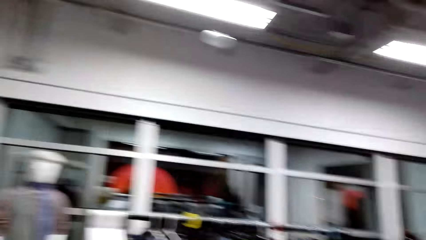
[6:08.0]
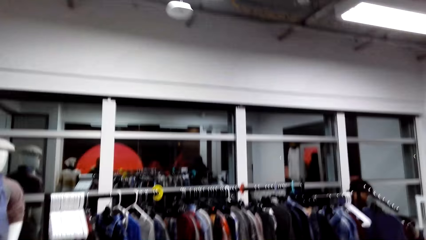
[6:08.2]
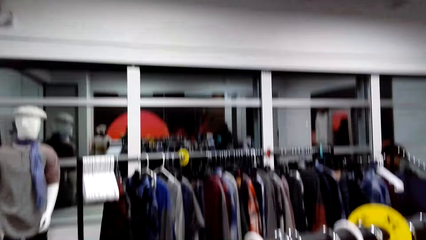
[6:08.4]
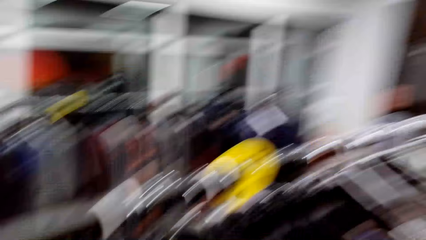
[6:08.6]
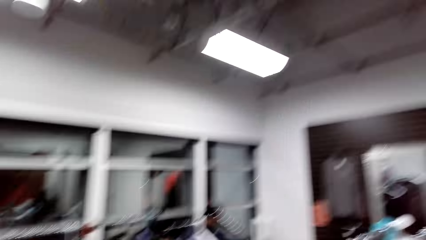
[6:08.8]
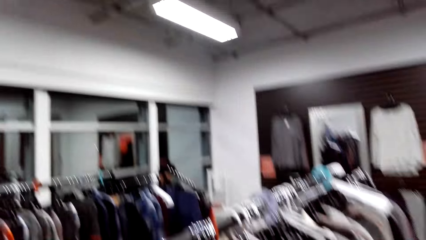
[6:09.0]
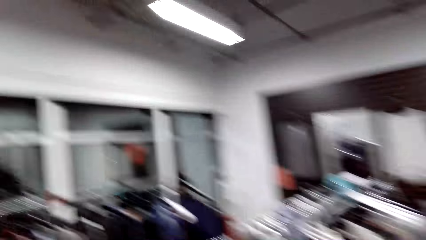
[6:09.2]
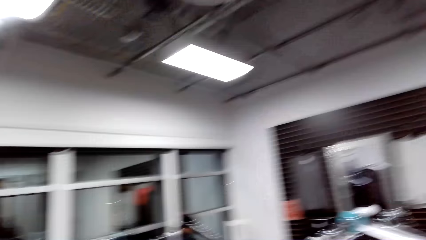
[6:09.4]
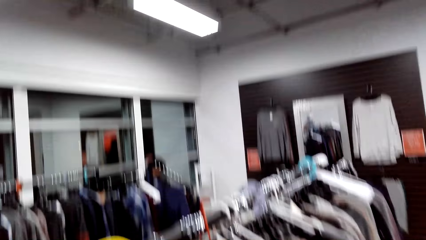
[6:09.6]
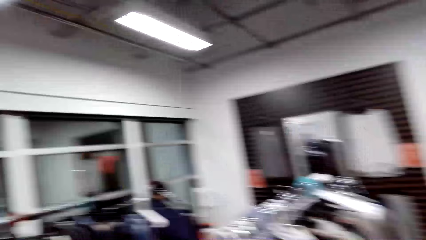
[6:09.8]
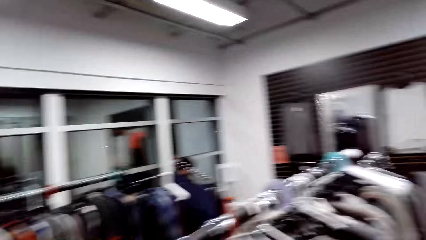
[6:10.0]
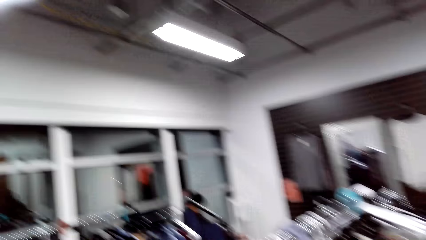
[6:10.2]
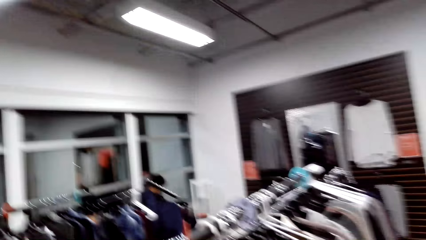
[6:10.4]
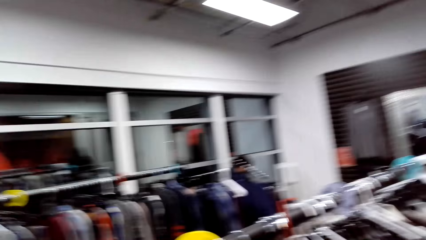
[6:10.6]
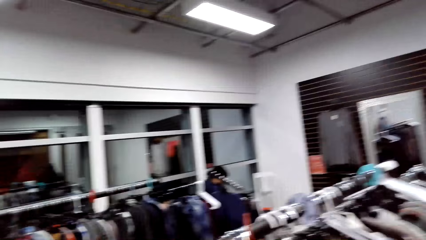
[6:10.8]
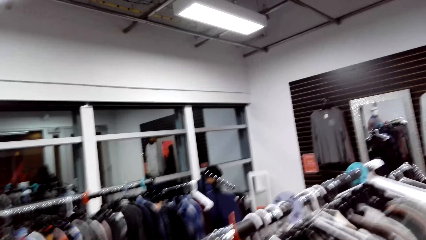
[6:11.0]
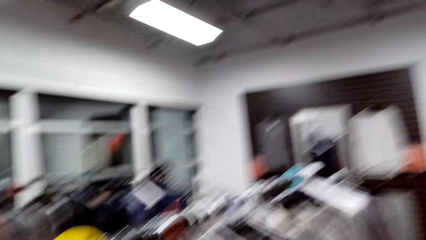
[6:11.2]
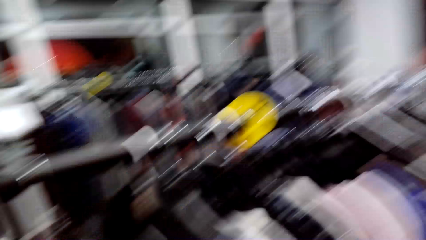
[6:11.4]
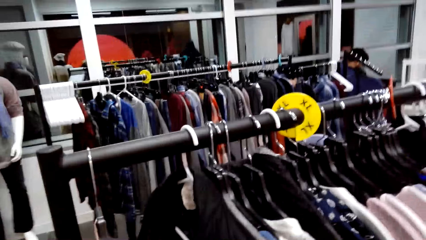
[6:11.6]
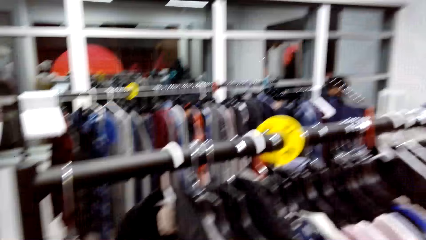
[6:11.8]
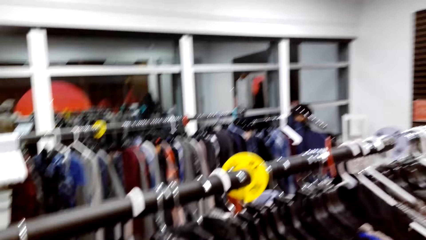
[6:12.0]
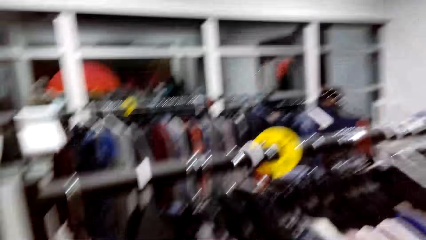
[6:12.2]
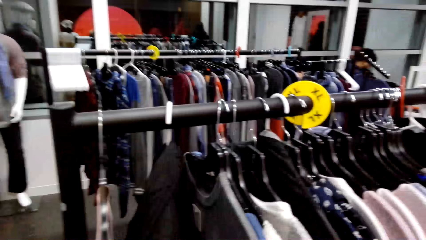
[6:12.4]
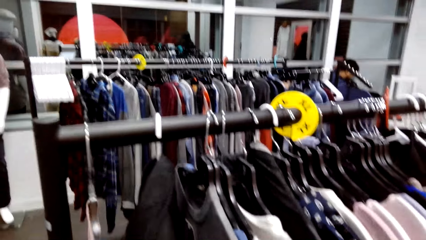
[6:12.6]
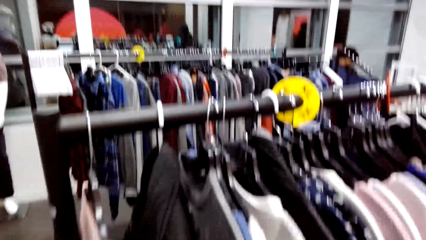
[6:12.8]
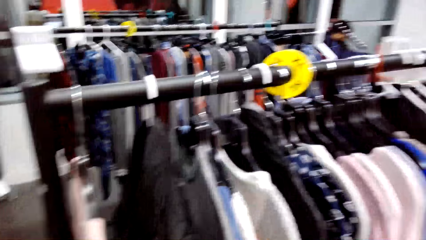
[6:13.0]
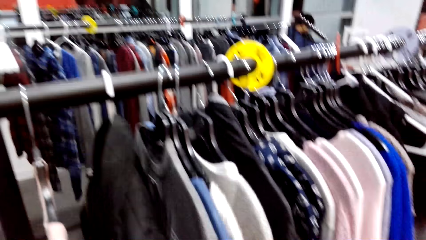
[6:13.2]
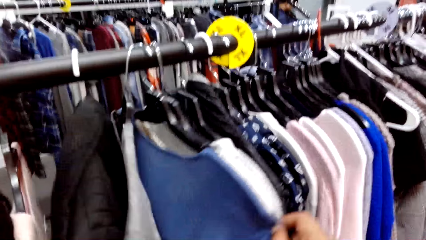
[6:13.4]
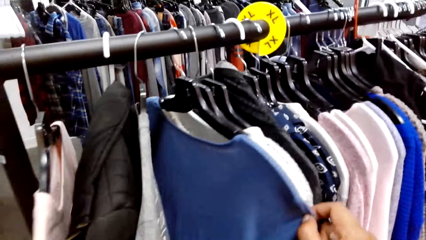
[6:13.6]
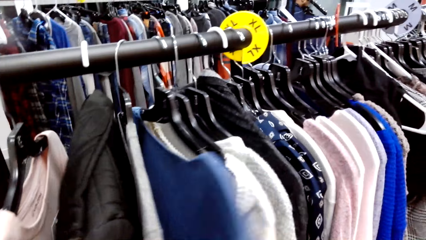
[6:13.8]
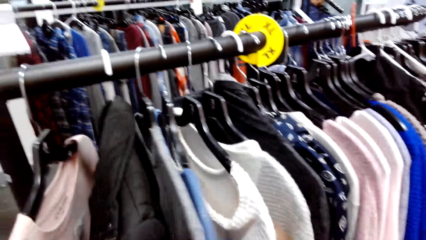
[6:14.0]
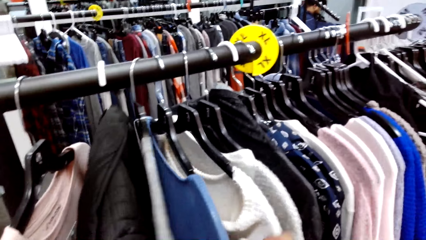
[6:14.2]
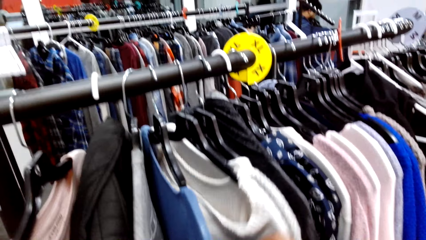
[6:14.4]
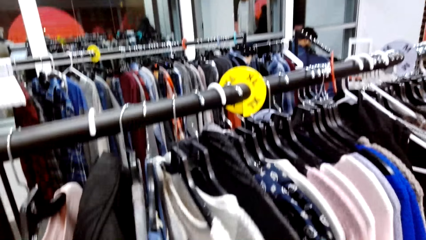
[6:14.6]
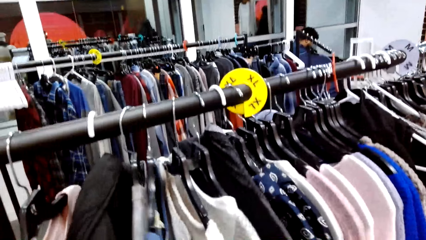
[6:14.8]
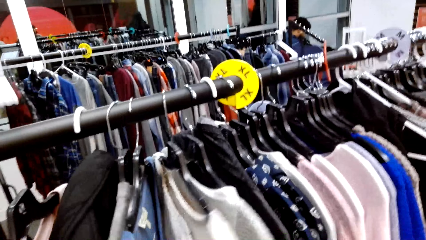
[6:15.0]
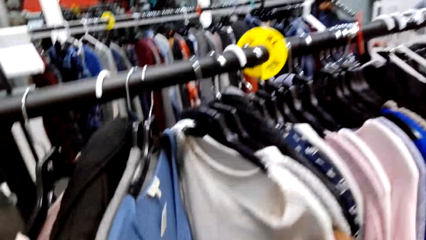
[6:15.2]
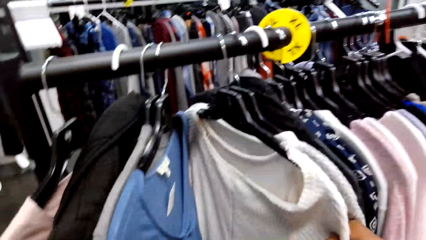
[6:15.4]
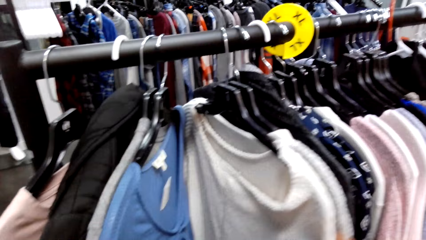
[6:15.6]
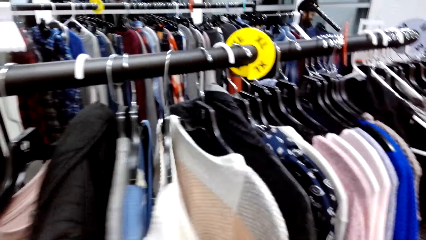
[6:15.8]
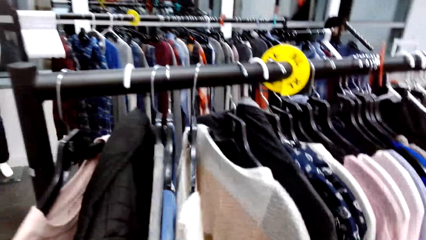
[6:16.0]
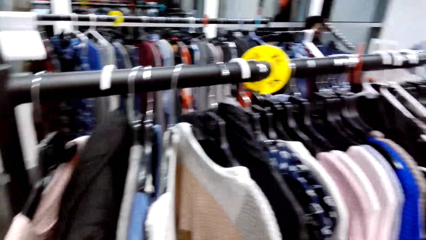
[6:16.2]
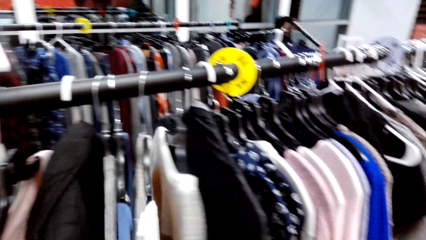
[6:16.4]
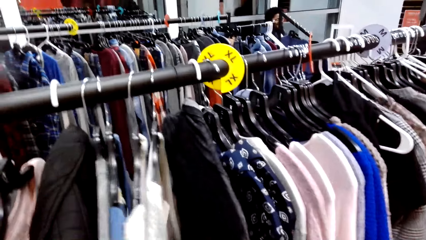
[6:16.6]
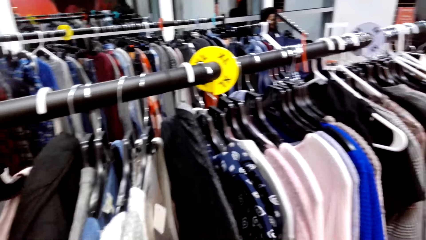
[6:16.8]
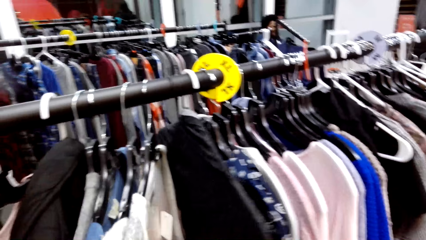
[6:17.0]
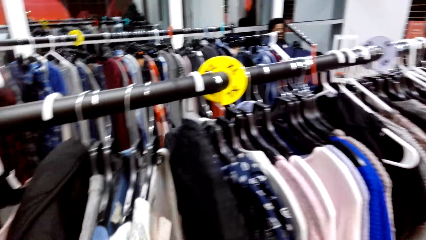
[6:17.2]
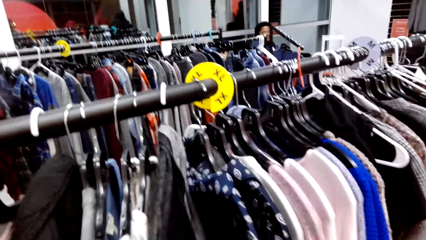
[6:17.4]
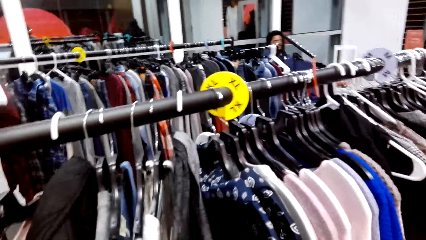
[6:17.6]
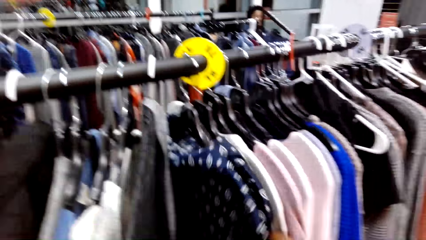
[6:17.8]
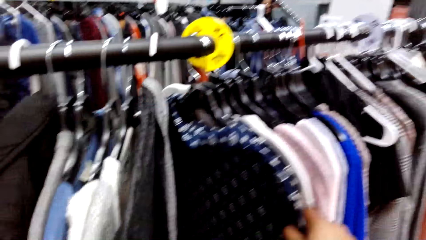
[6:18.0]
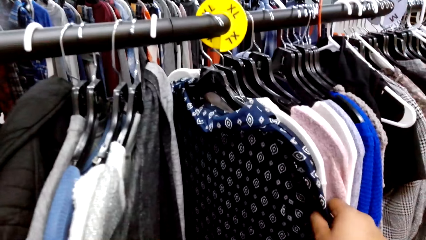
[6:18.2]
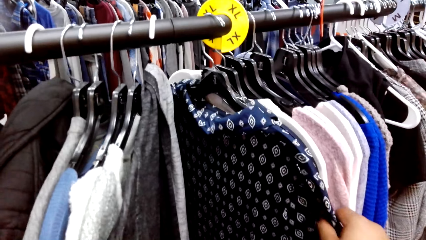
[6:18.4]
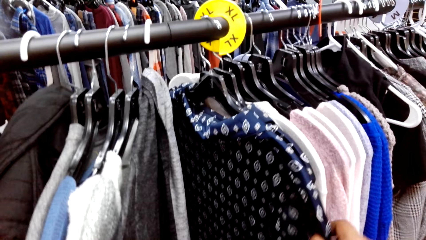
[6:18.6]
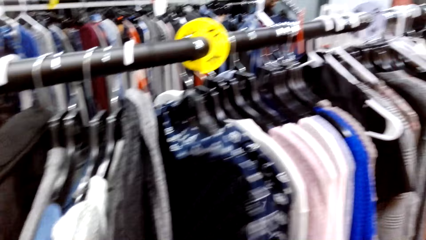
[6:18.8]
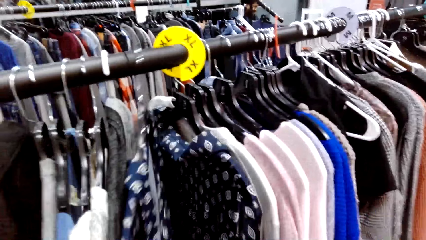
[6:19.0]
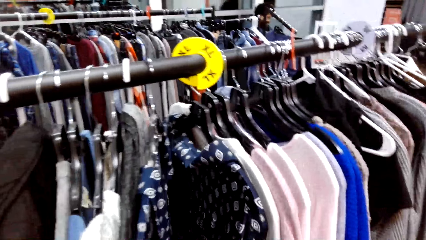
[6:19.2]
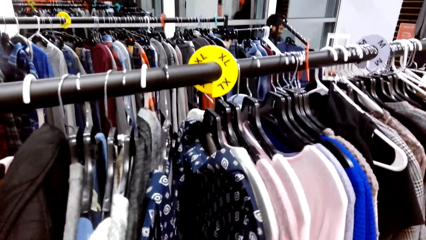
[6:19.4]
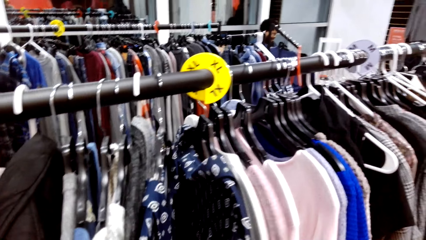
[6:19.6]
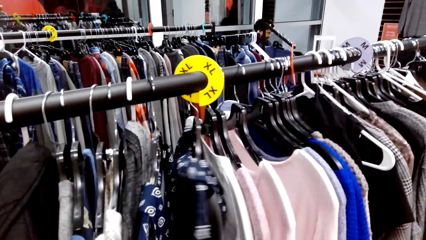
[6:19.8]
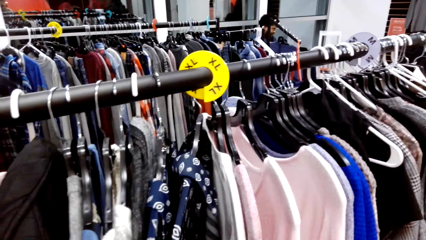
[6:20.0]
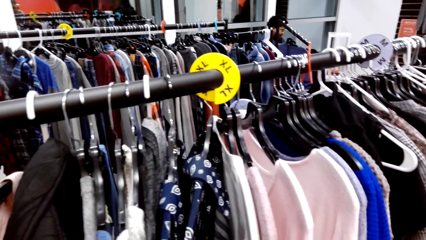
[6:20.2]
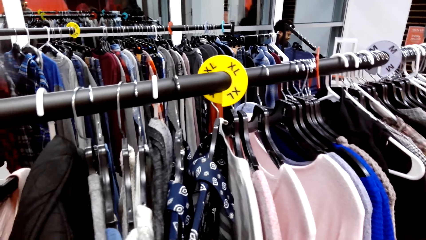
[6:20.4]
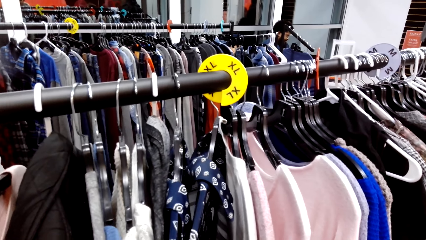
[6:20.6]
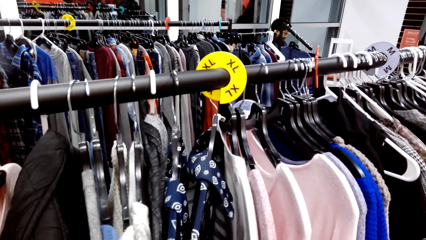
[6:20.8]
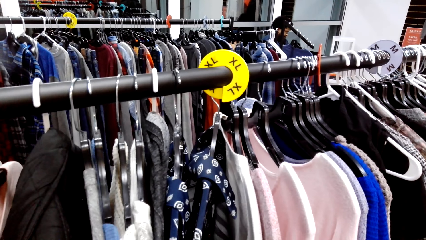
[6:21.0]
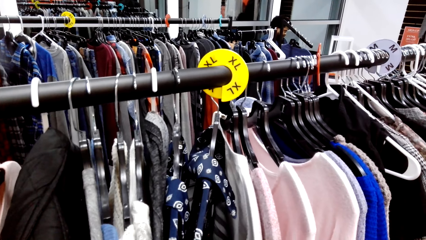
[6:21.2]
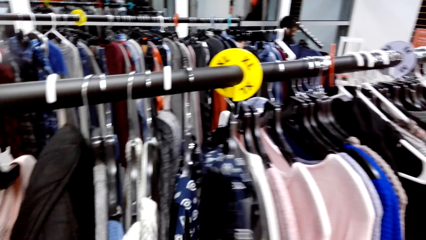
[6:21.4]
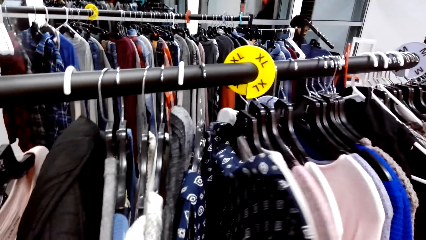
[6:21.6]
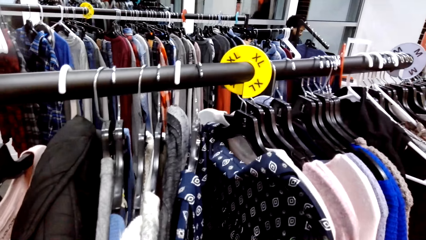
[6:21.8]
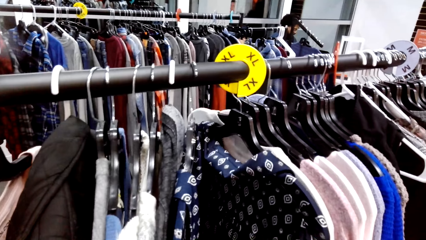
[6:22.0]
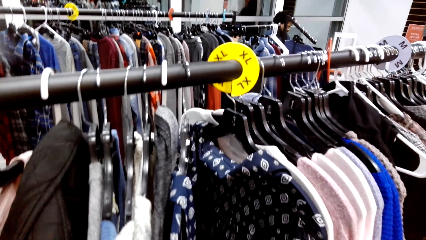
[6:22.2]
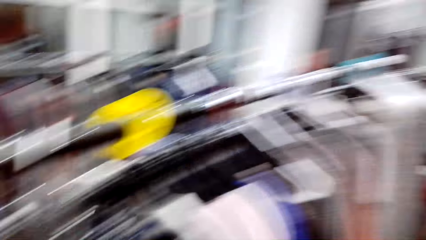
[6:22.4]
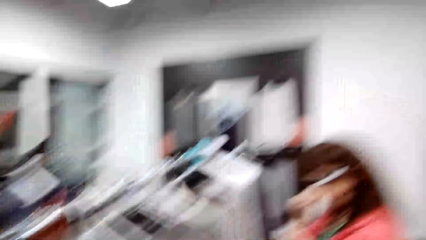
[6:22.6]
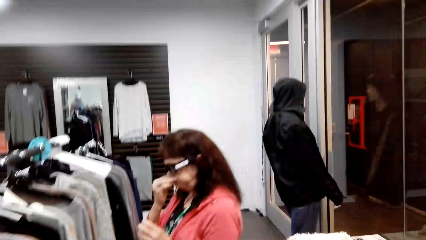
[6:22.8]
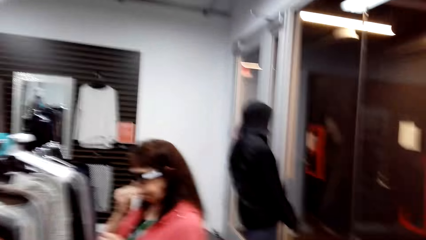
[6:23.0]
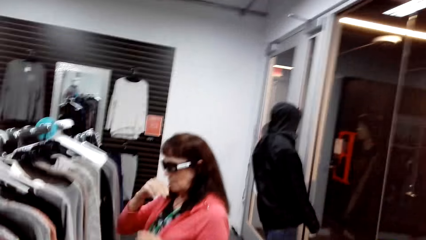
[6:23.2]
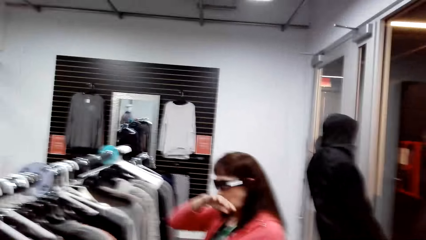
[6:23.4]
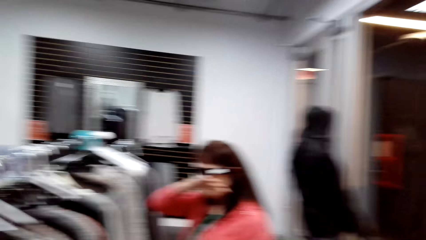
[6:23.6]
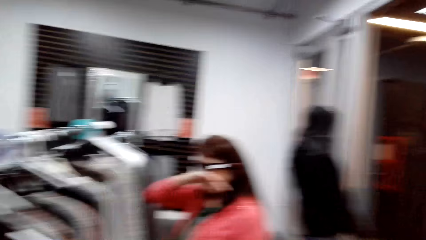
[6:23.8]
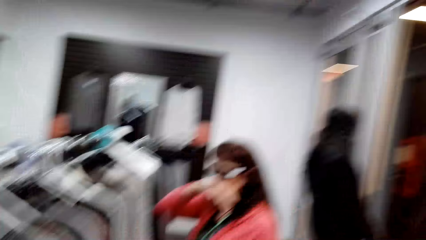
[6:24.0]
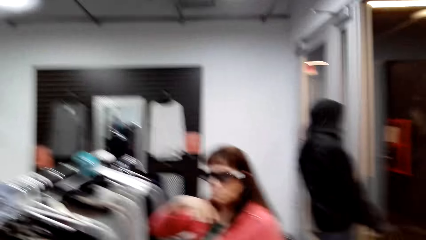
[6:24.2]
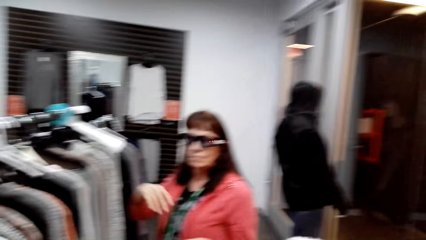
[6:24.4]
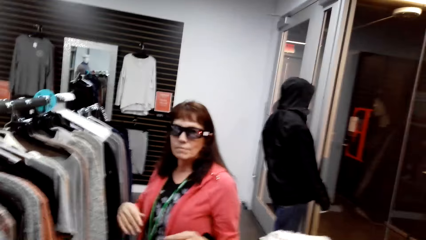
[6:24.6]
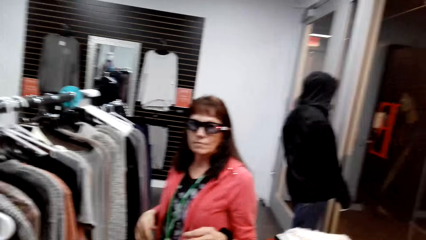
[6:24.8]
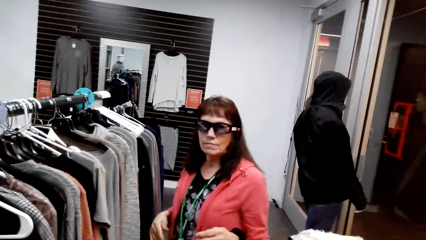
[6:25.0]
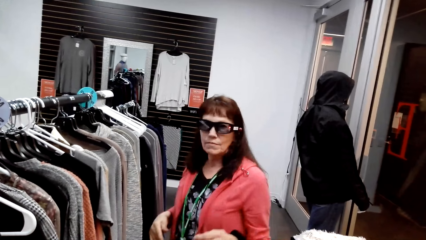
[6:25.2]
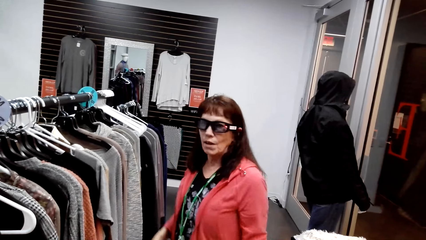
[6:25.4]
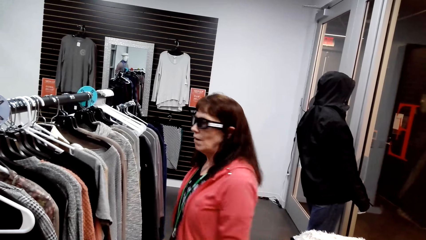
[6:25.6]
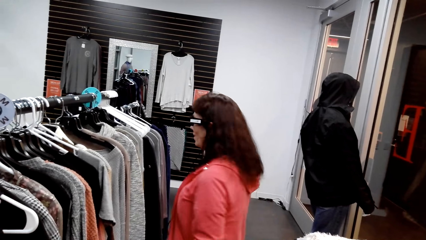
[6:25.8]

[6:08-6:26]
The camera wearer dialogues with a woman. They look around the clothes. They dialogue with the woman. They move clothes. They look around the clothes. They dialogue with the woman. They look at the woman. They look around the clothing store. They dialogue with the woman. The woman puts a hand on the mouth.
